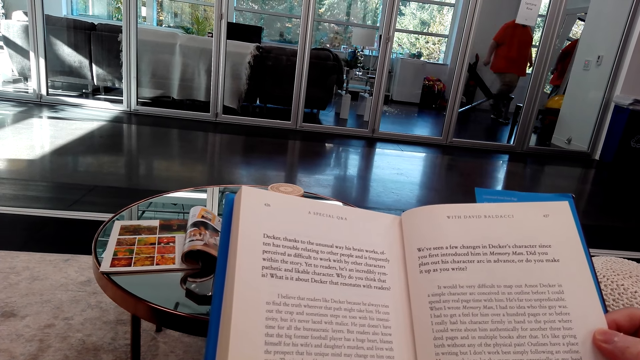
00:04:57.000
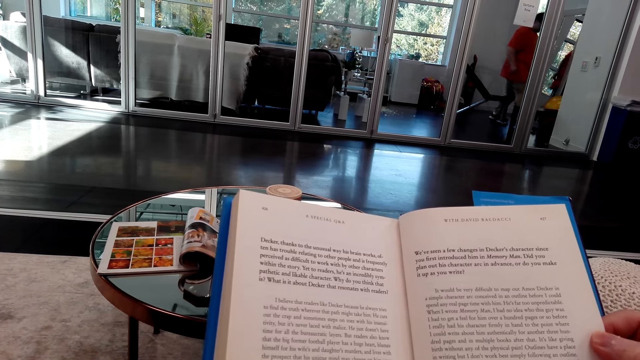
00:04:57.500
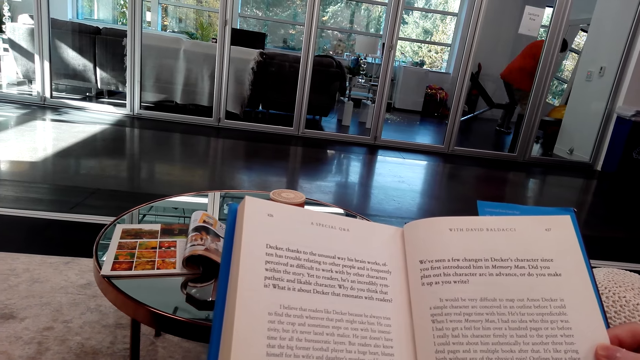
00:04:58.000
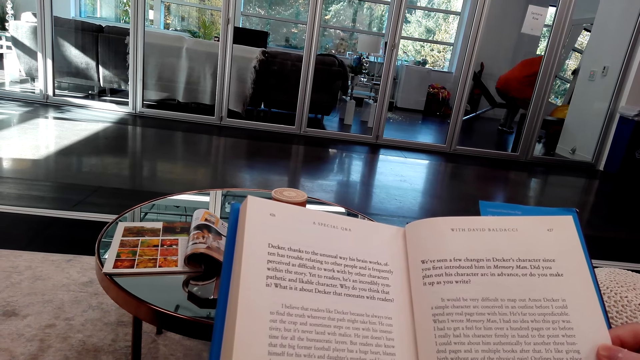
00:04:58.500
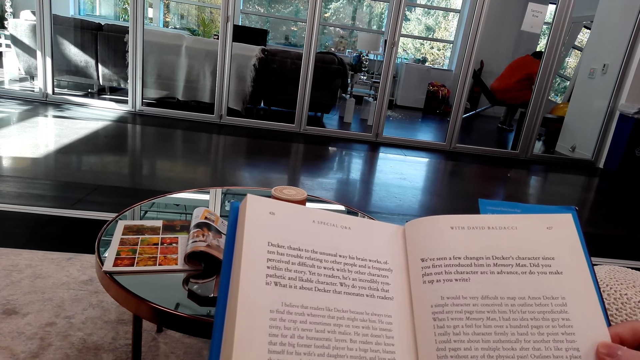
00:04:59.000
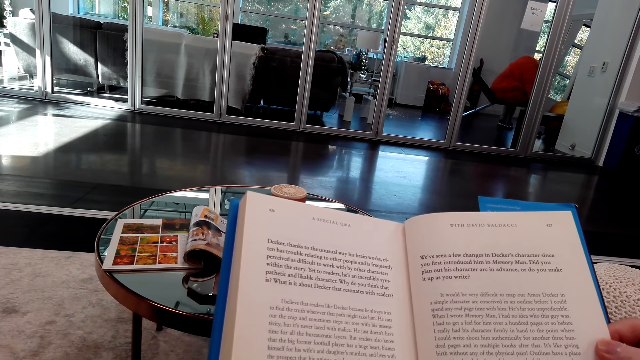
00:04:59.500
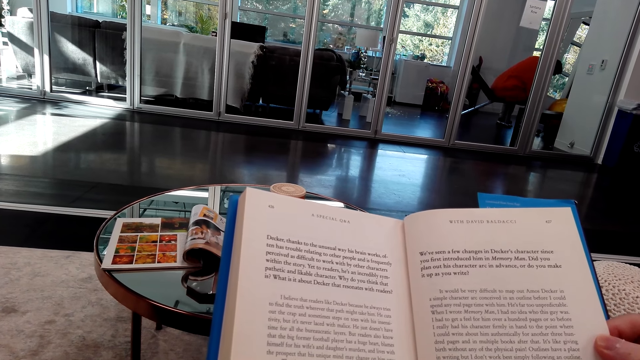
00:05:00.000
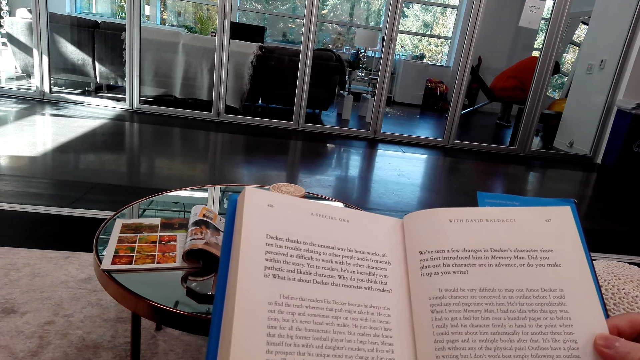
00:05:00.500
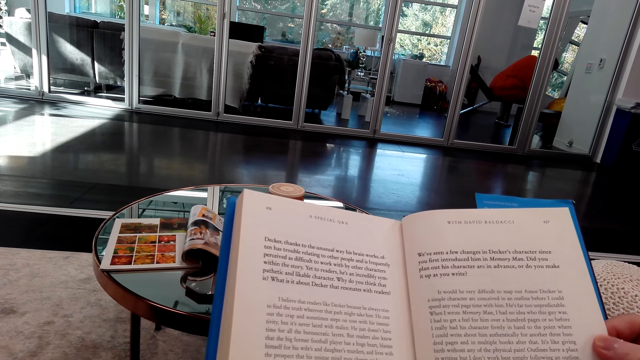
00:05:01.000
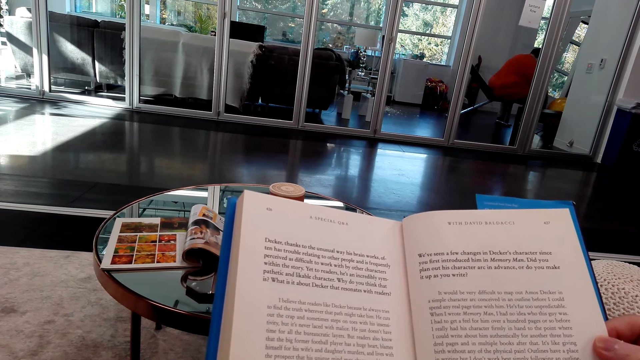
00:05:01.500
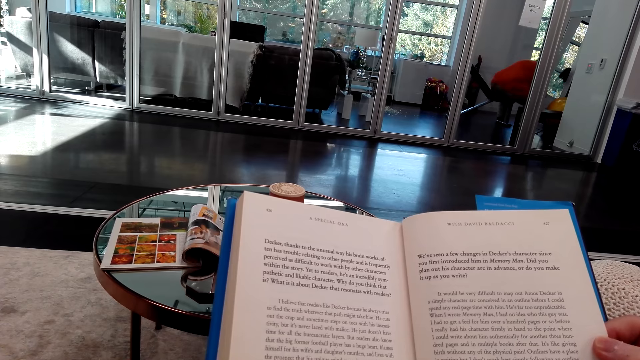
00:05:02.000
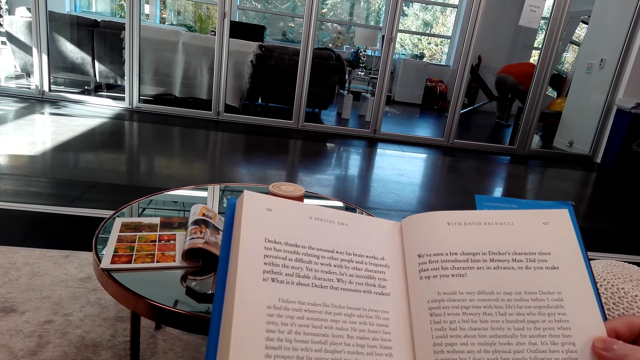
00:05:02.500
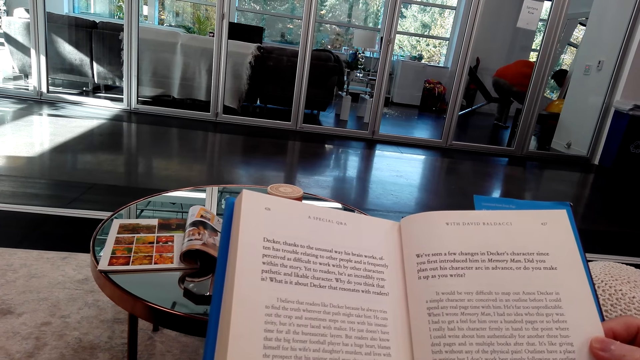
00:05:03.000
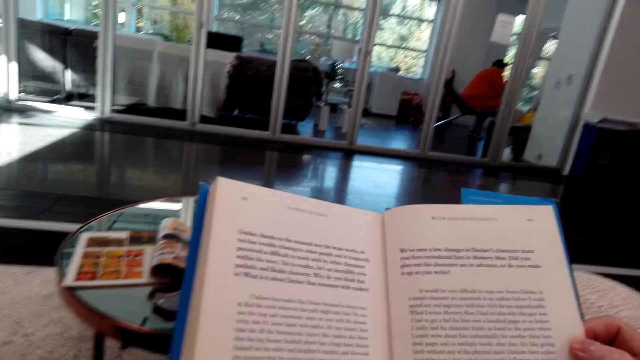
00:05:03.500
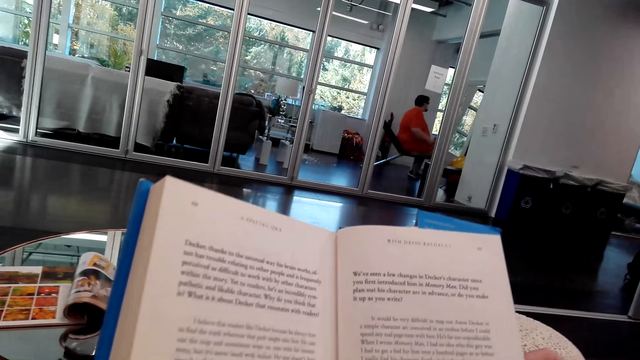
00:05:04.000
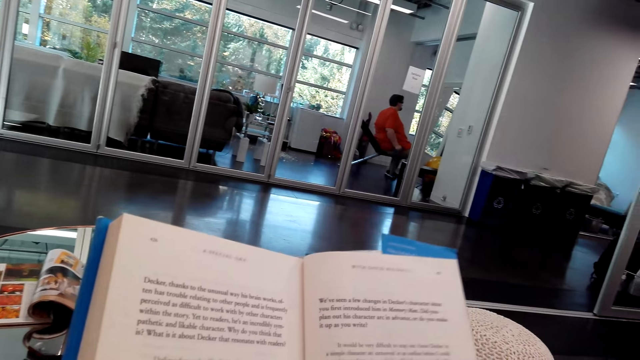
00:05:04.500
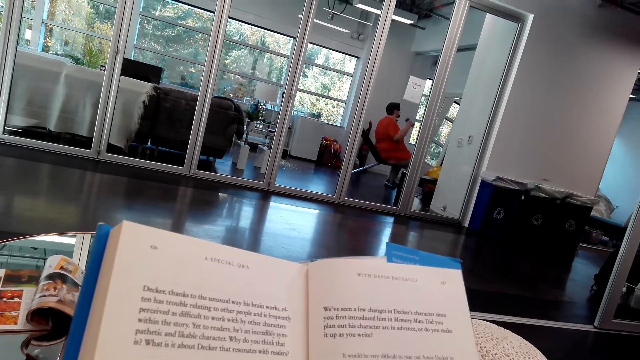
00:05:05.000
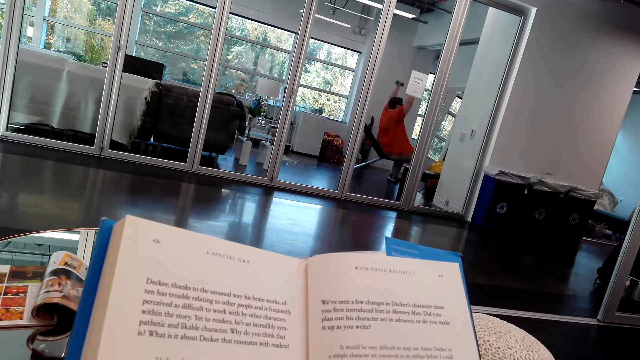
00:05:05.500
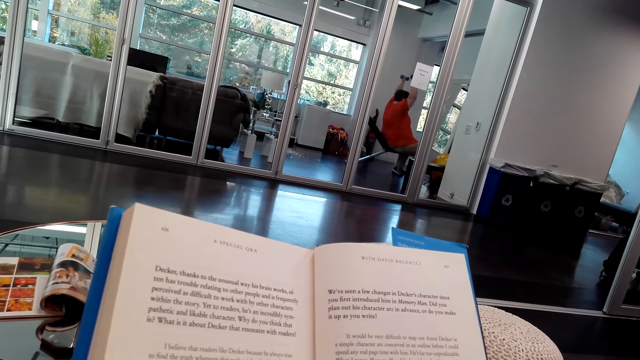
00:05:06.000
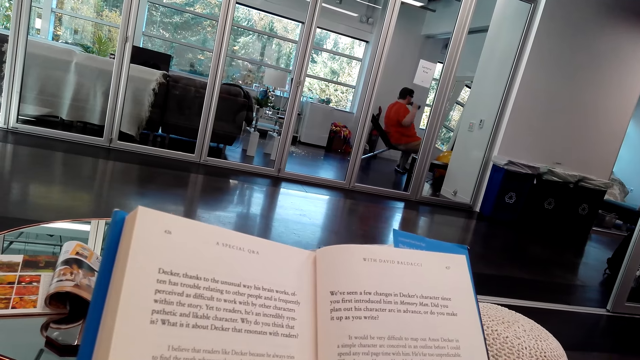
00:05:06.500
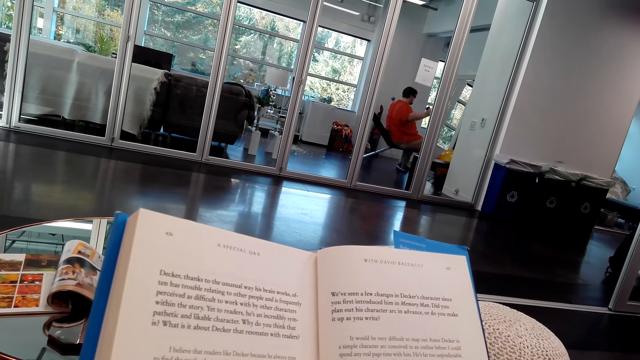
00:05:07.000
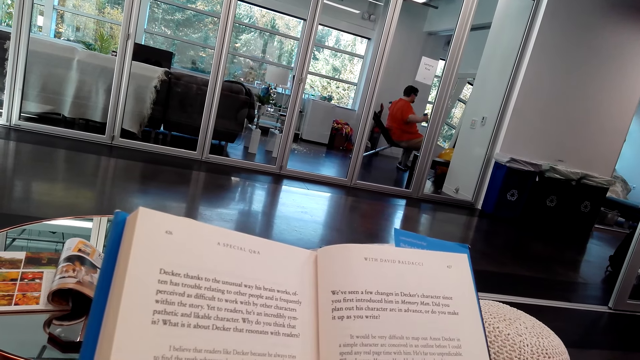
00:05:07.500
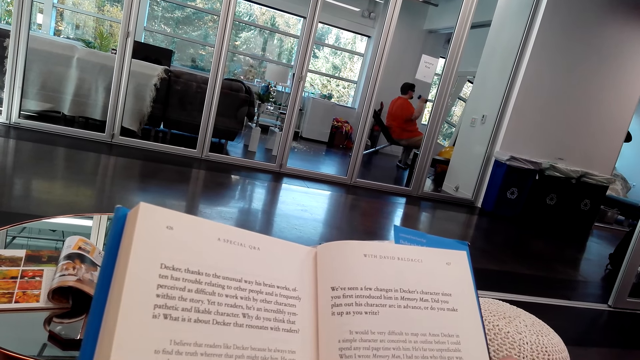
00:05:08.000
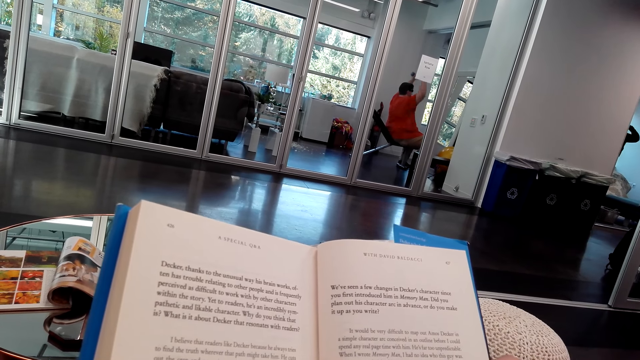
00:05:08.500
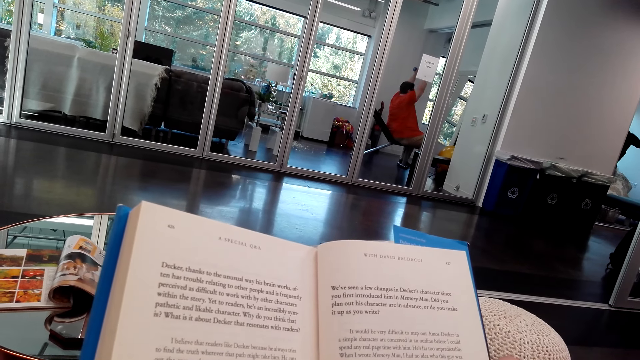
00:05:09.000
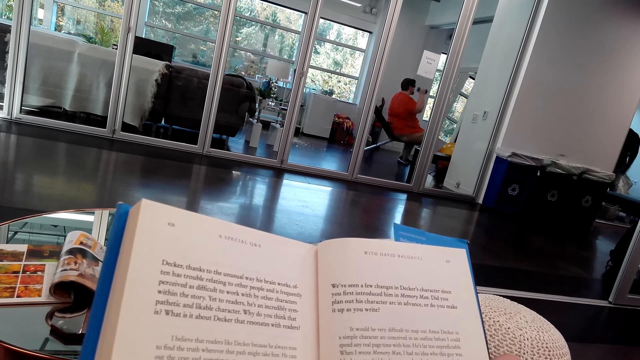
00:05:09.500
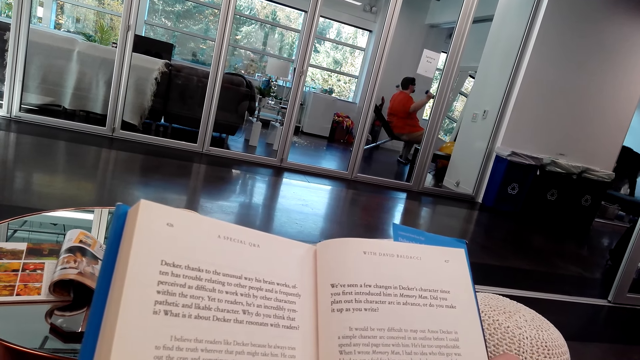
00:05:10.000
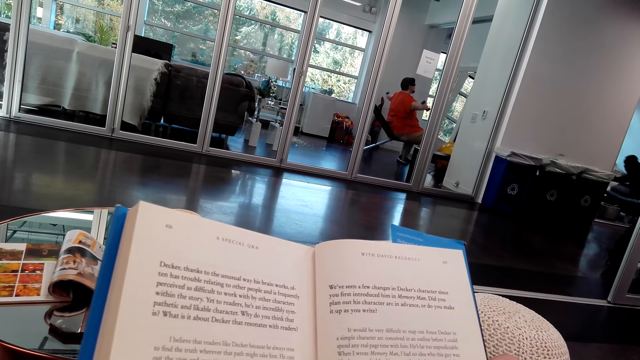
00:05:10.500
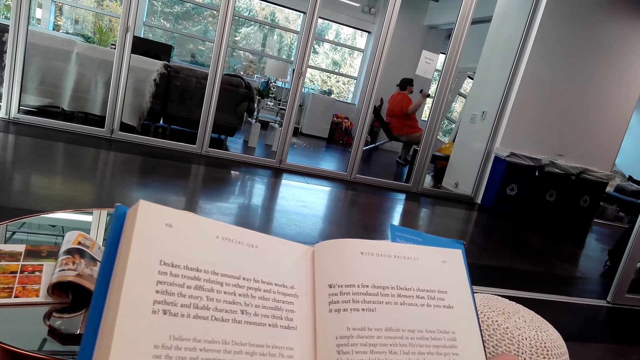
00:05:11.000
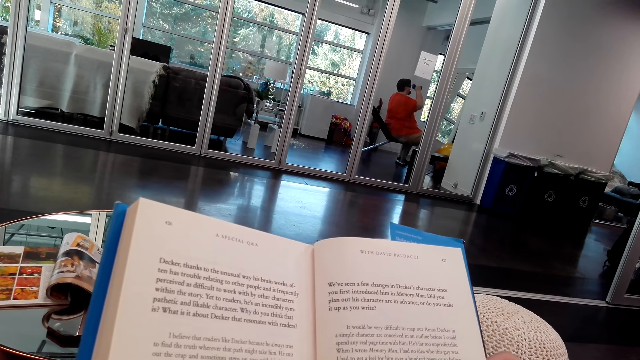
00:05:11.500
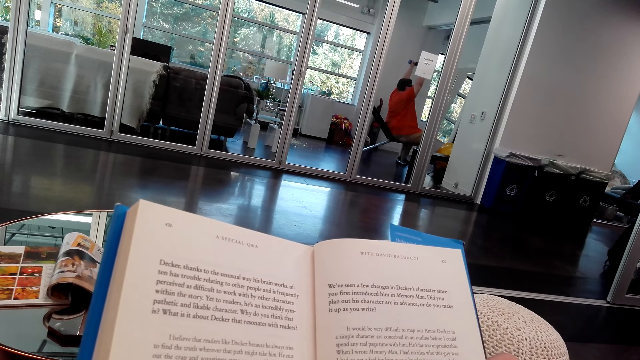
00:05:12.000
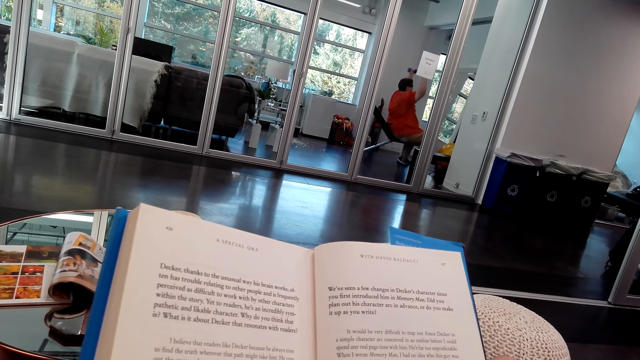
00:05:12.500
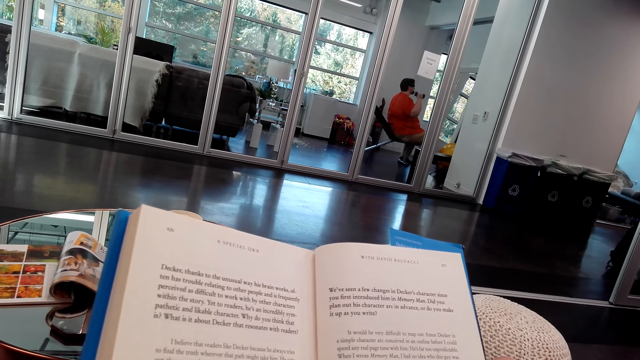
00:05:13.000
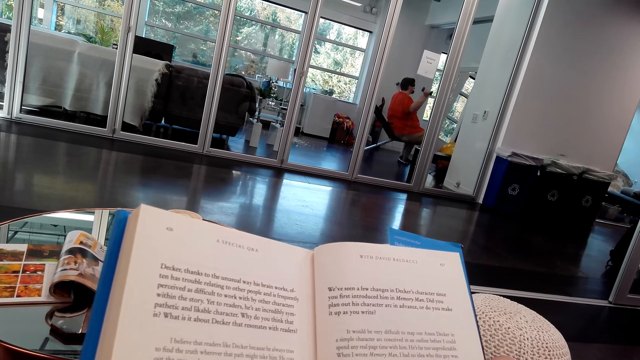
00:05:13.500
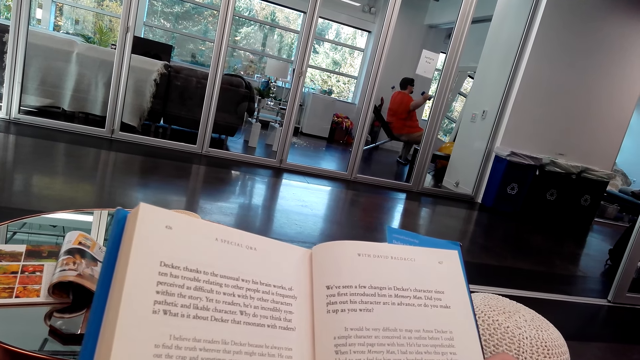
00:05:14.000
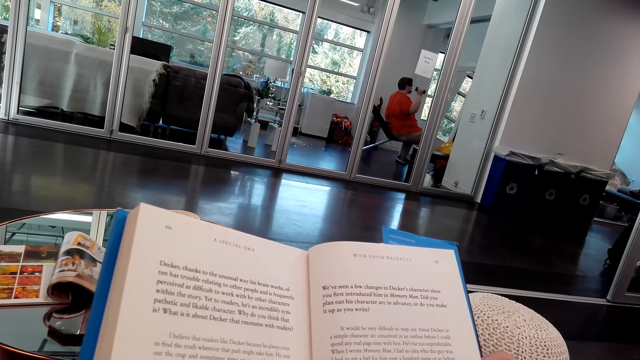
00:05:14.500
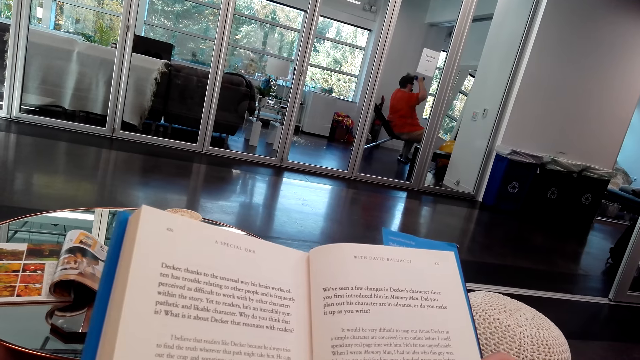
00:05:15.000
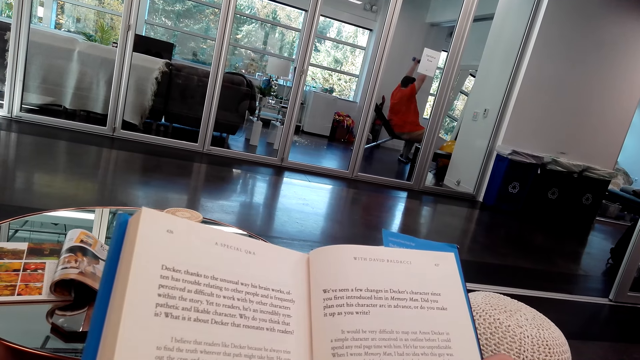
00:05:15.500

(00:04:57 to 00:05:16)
A person sits on the gym. The person lifts the rollers. Another person sits down.

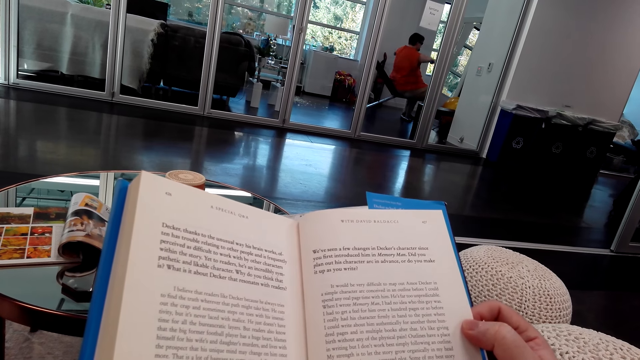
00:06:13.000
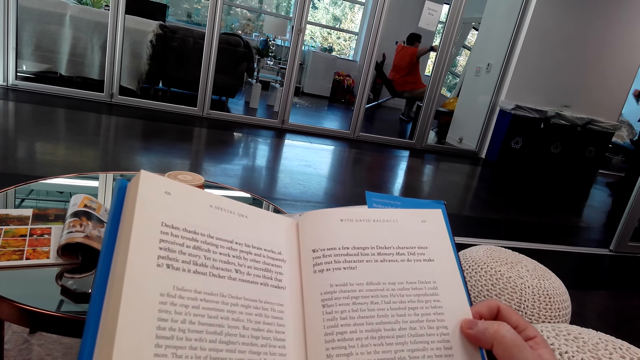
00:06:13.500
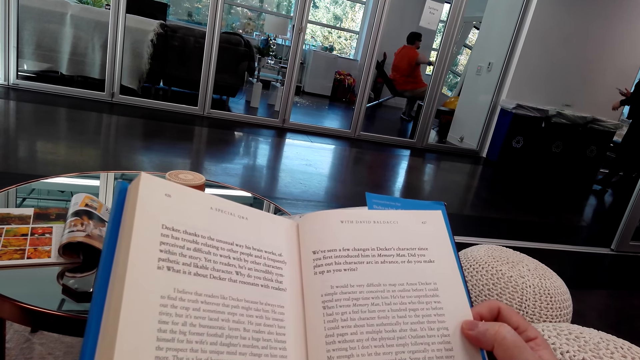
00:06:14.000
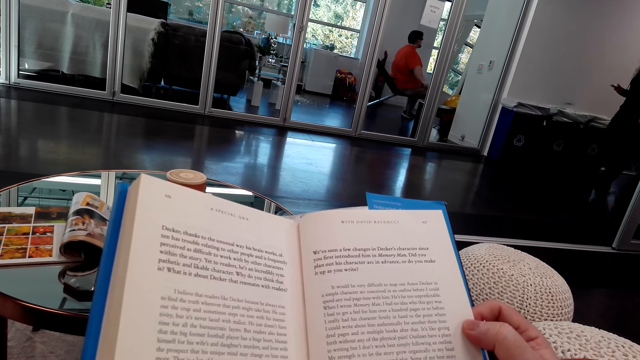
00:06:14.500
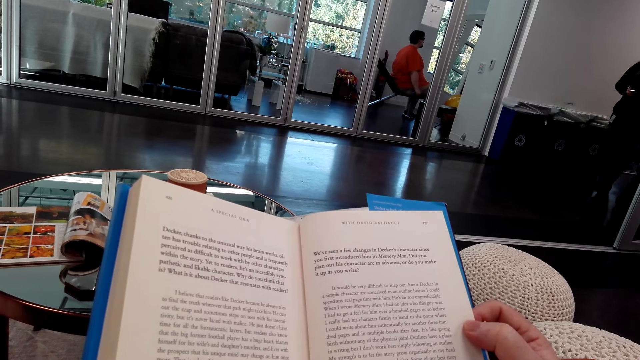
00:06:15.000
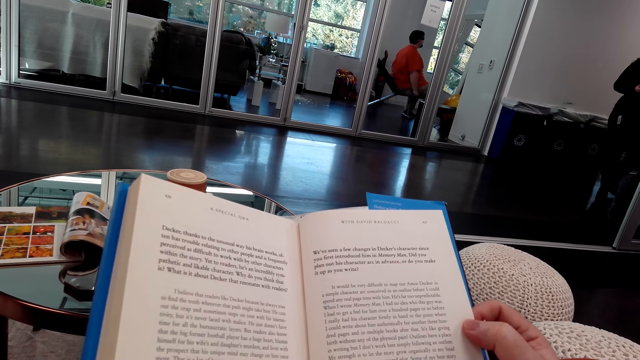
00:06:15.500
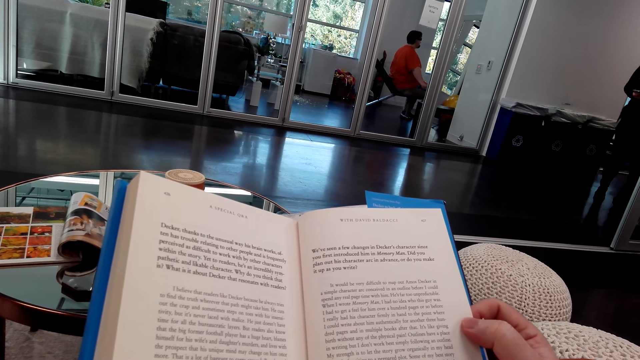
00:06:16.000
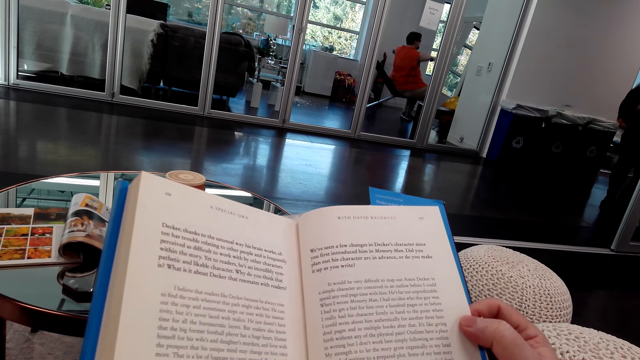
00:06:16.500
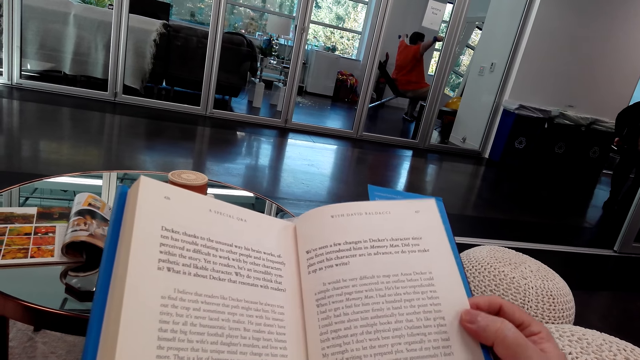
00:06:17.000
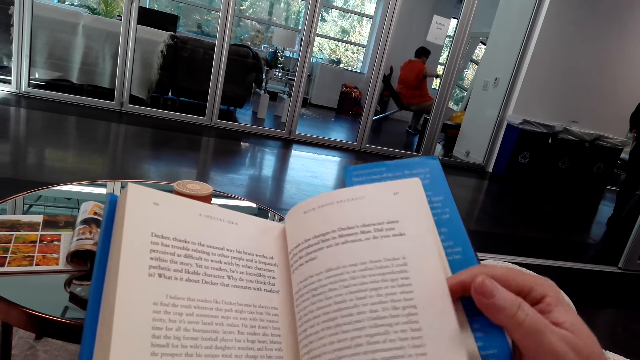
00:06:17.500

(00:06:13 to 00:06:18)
A person walks in the room. The person scrolls the phone. The person bends.
